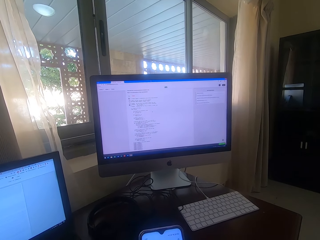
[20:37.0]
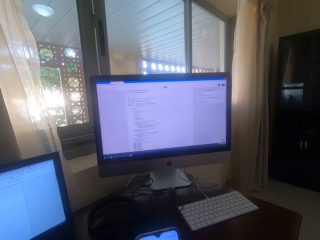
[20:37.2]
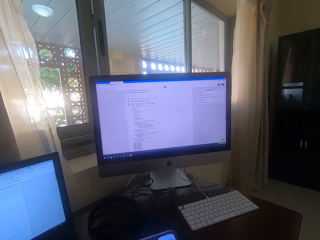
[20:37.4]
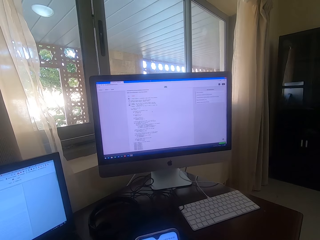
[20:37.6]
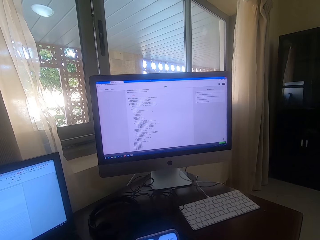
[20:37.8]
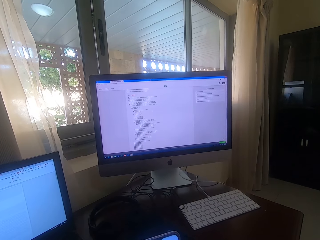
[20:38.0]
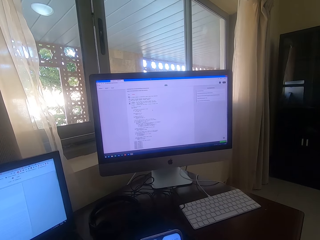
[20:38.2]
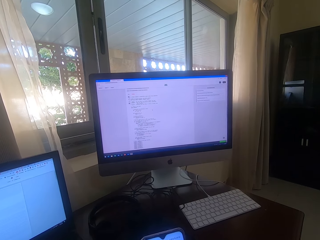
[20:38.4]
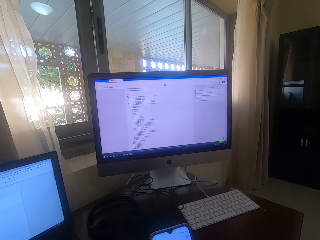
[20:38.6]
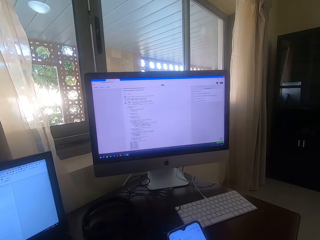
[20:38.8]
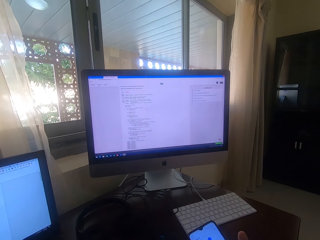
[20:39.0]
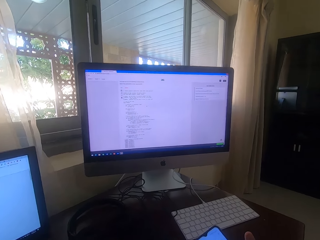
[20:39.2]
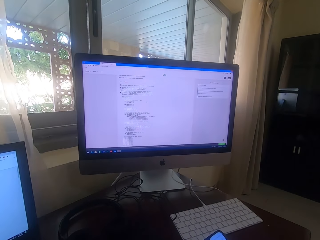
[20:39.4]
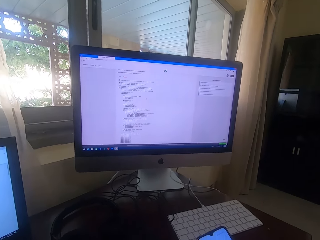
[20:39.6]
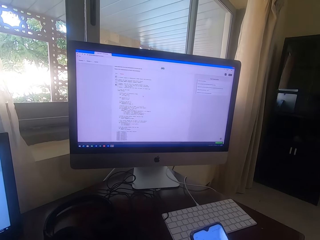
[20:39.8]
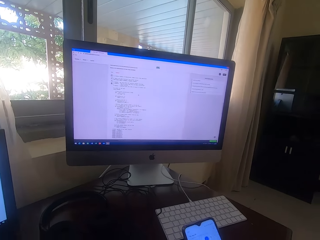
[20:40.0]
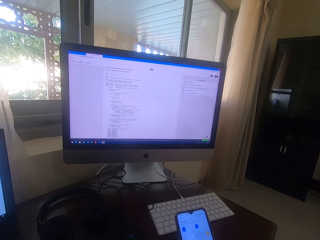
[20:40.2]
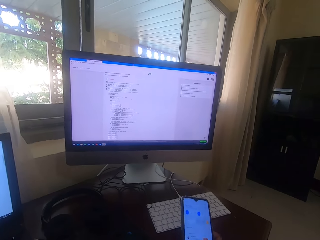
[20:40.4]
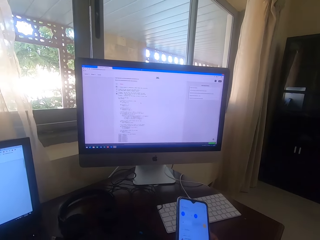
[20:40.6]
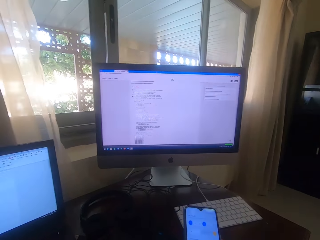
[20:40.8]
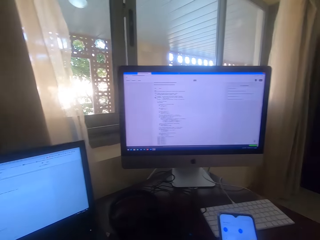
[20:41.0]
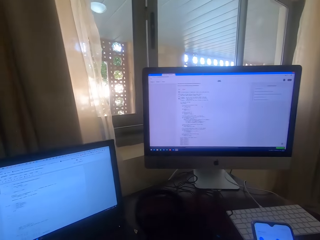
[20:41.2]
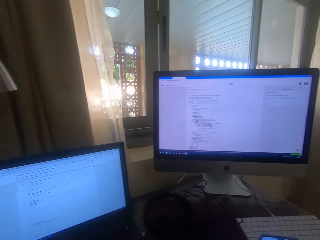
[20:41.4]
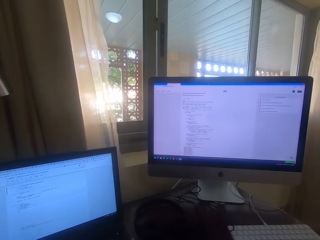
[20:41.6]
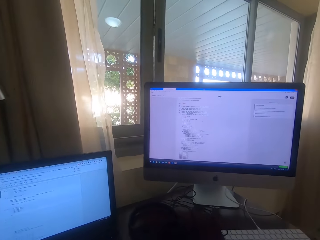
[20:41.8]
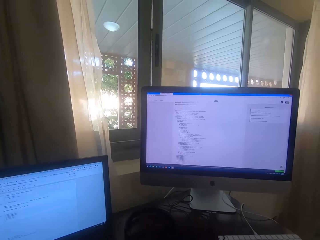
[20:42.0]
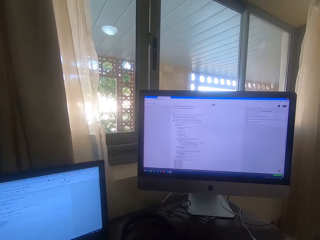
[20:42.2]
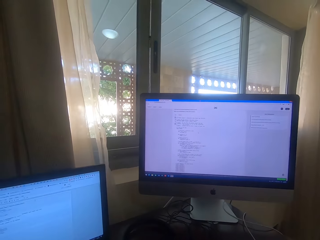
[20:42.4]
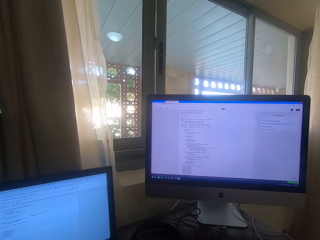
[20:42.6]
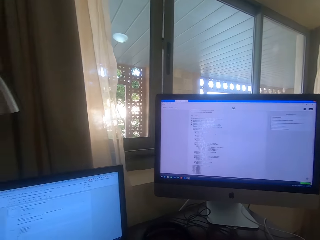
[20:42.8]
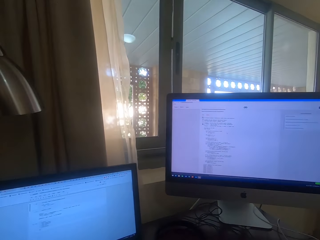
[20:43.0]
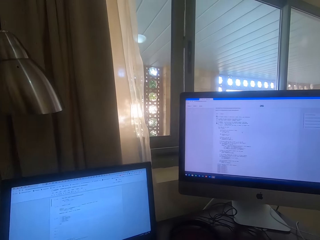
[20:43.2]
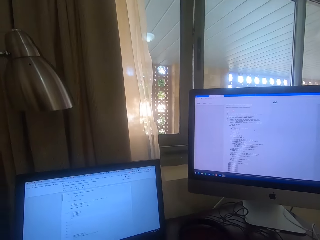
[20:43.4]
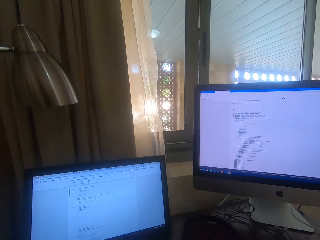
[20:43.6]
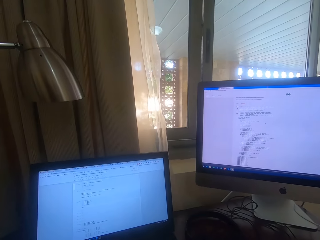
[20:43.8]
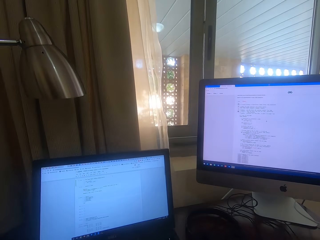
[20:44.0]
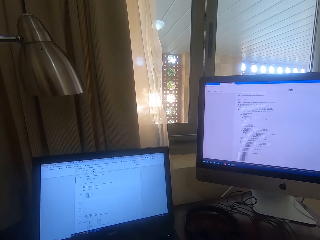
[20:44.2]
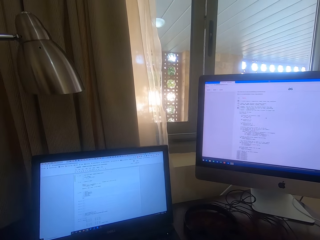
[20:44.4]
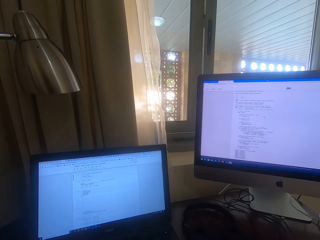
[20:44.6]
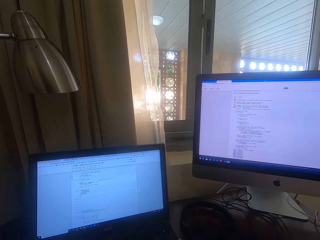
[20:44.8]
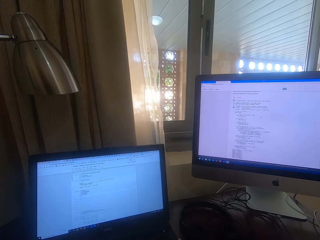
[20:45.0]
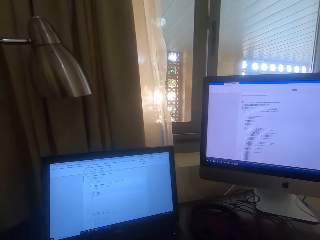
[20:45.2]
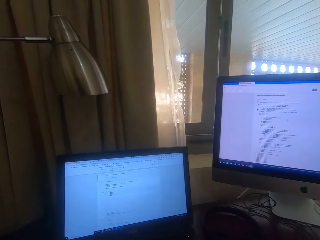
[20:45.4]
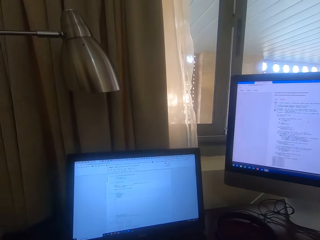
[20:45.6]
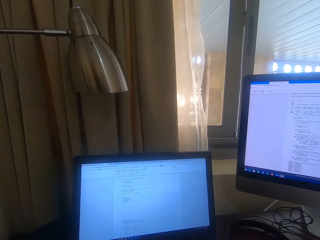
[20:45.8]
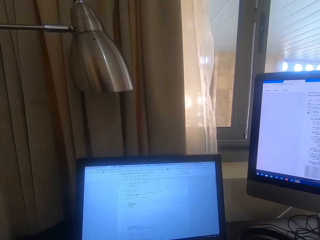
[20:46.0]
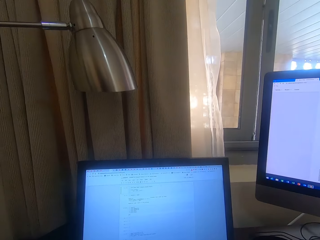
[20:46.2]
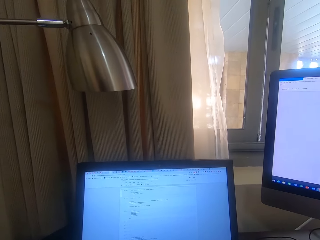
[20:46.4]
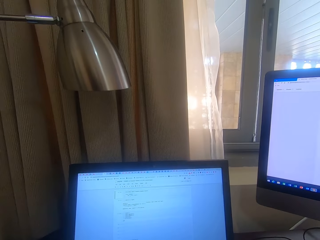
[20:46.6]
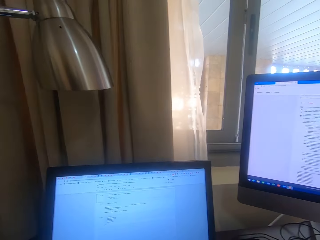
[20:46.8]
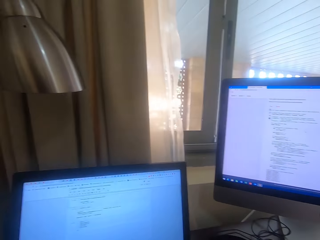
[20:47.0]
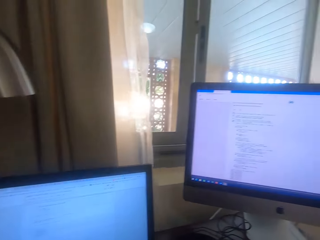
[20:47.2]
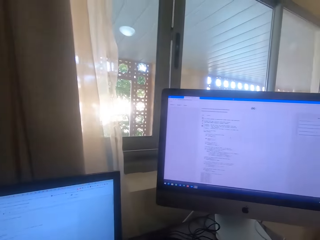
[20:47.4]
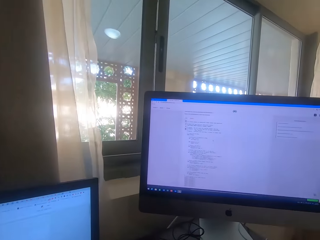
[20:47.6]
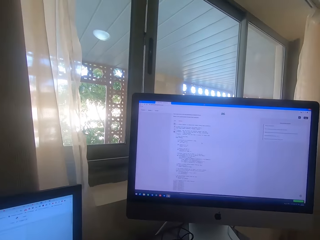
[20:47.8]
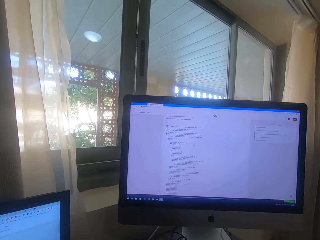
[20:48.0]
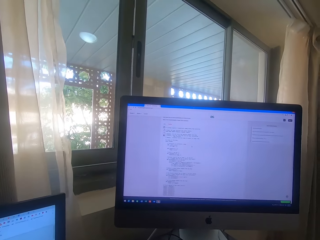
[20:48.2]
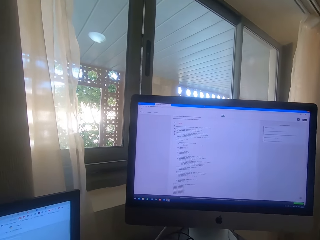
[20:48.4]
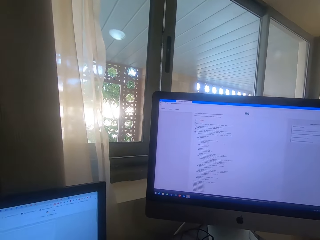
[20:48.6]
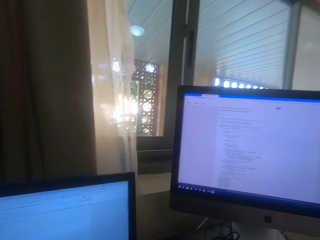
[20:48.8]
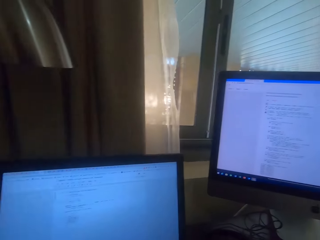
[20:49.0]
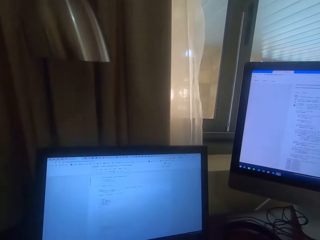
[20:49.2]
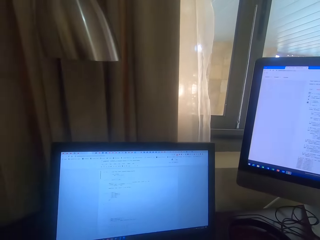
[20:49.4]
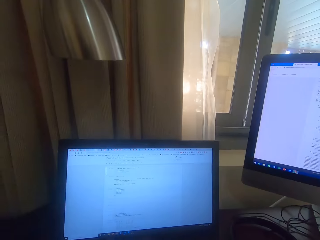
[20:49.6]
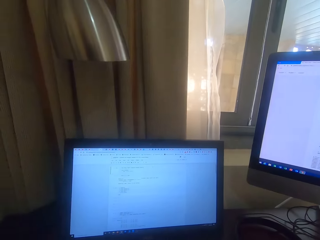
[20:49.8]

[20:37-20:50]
The camera wearer operates the phone. He moves his phone on the table. He reads on the laptop screen.

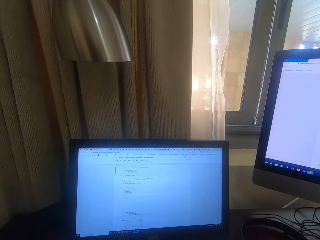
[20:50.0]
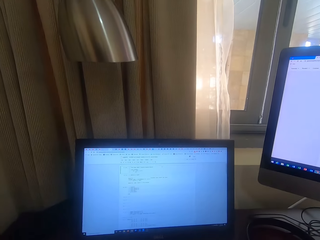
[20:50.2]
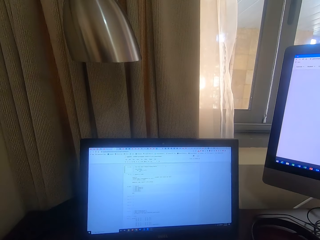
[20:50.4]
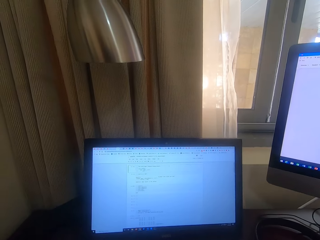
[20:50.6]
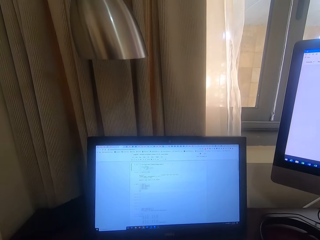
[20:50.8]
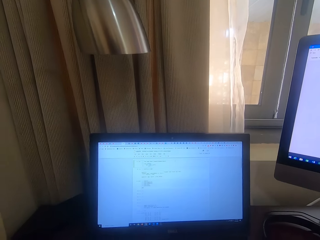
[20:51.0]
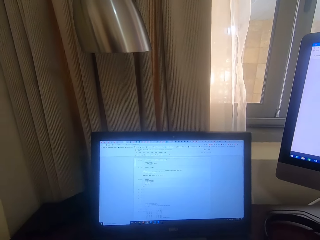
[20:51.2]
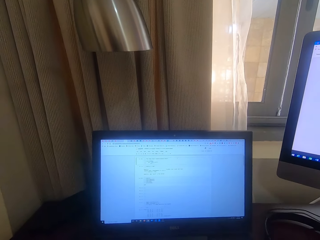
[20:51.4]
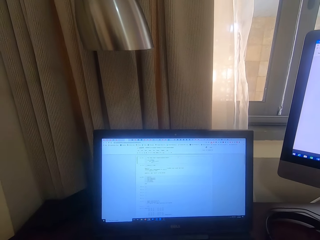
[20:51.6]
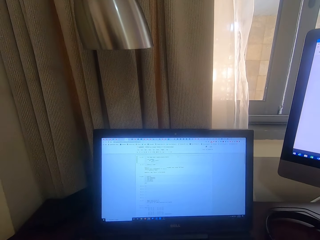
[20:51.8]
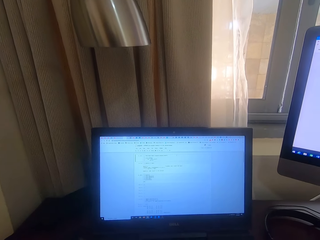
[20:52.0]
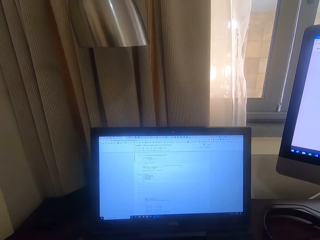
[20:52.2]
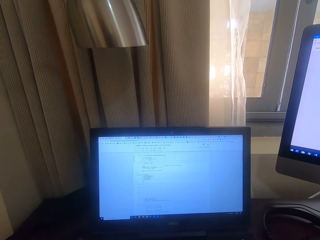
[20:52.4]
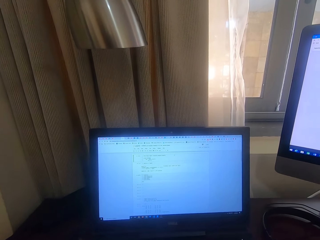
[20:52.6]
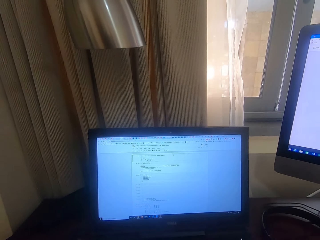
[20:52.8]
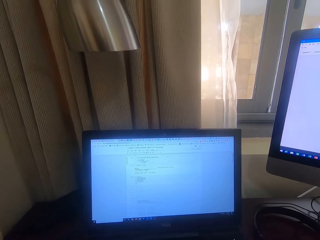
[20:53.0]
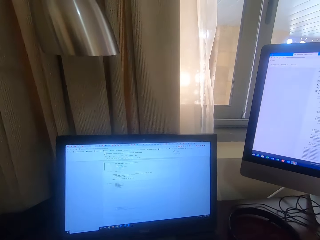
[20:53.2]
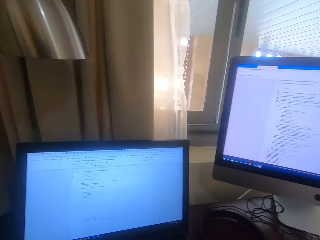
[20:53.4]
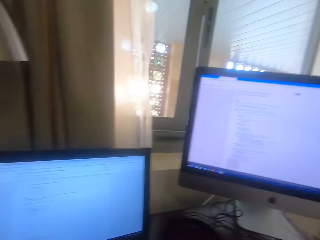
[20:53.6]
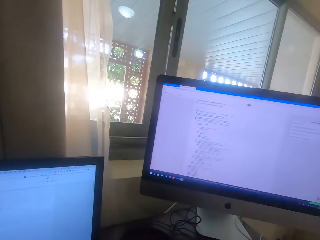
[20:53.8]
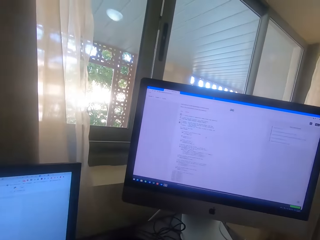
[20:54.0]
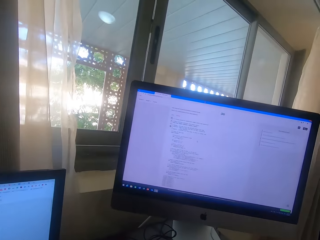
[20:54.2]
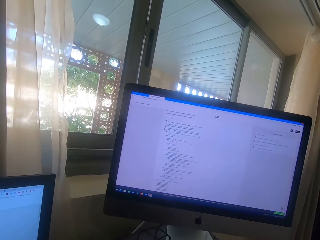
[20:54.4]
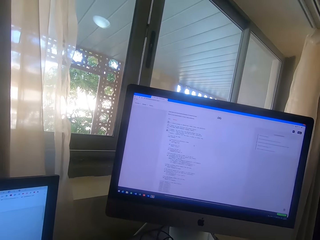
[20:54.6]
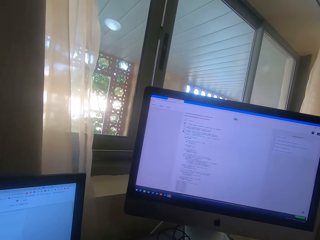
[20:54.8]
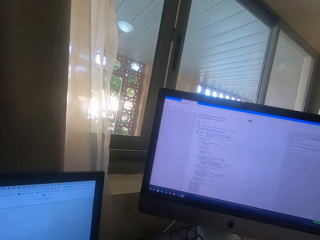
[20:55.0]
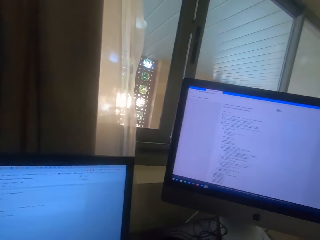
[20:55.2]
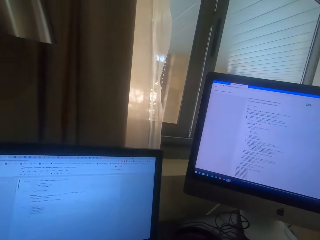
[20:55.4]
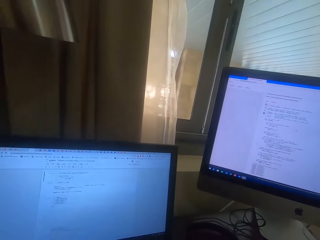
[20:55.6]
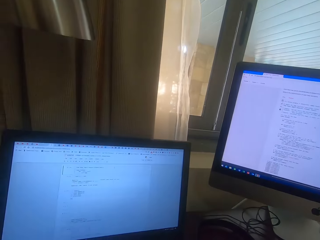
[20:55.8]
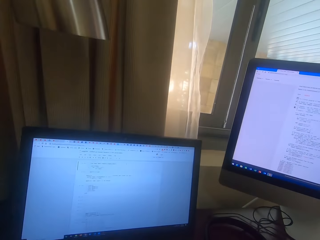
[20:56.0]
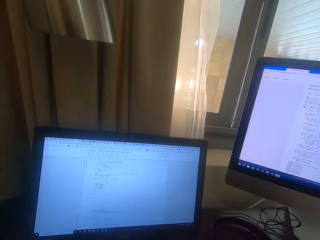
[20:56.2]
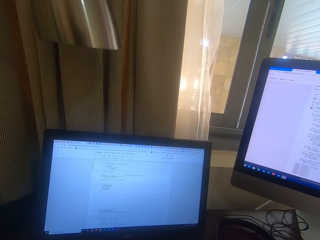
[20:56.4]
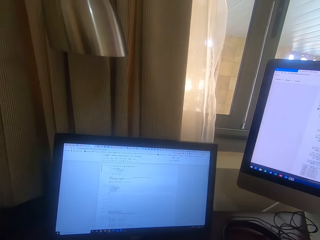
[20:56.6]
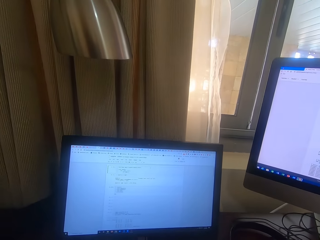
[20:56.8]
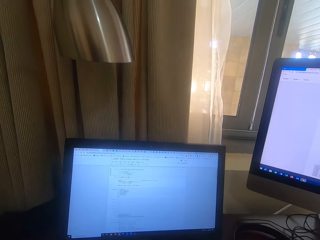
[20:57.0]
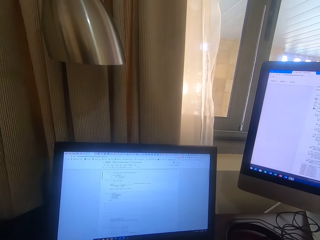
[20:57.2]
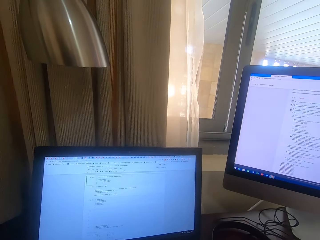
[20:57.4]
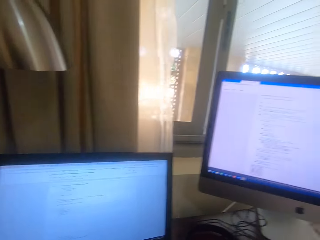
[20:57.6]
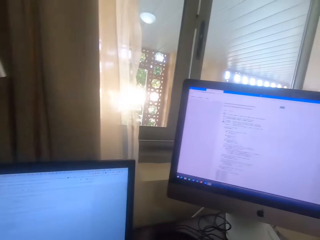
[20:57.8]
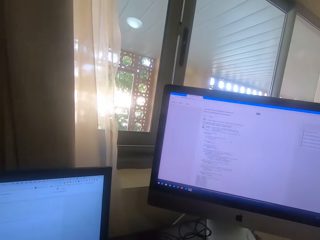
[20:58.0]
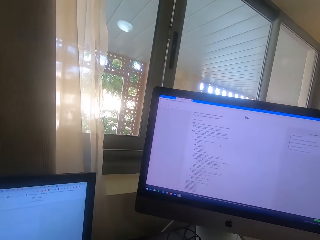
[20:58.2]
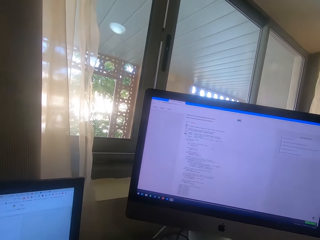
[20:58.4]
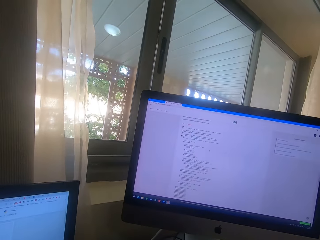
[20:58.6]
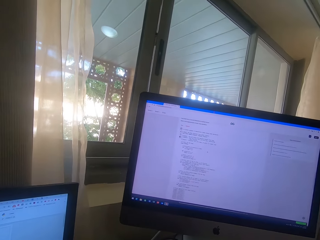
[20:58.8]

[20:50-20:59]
The camera wearer looks at the computer.
